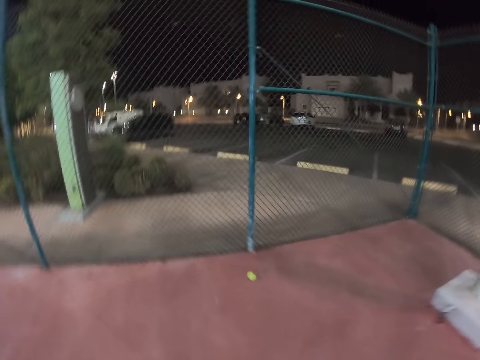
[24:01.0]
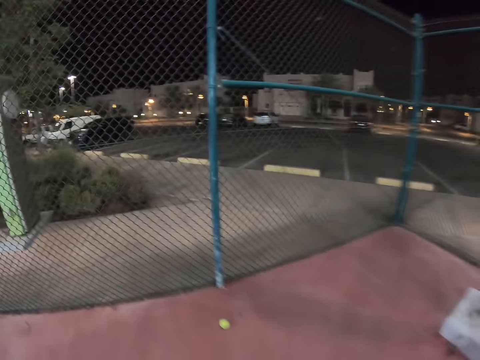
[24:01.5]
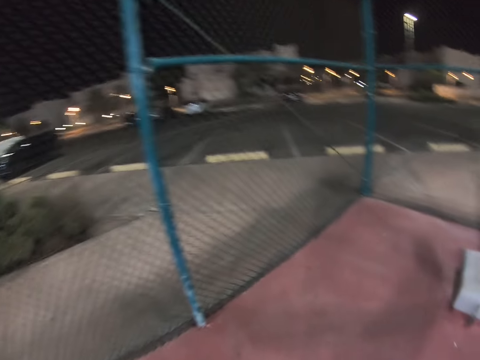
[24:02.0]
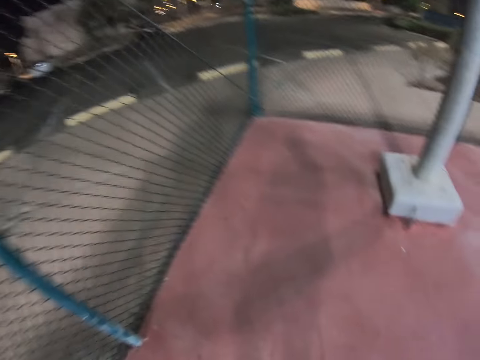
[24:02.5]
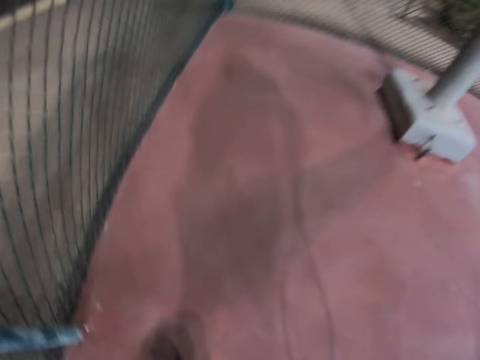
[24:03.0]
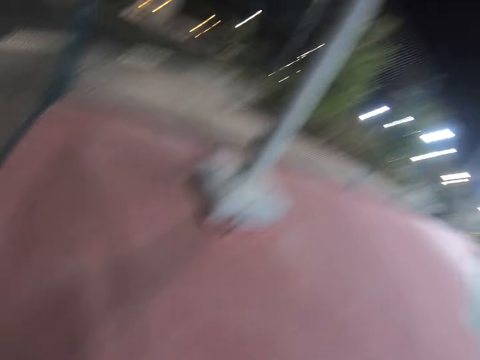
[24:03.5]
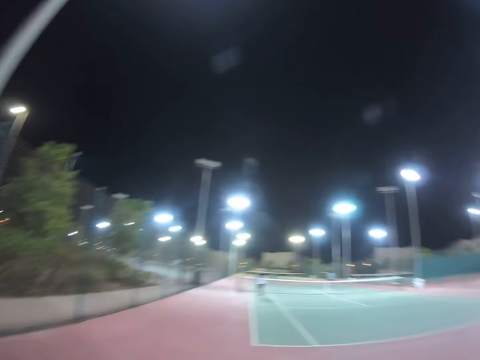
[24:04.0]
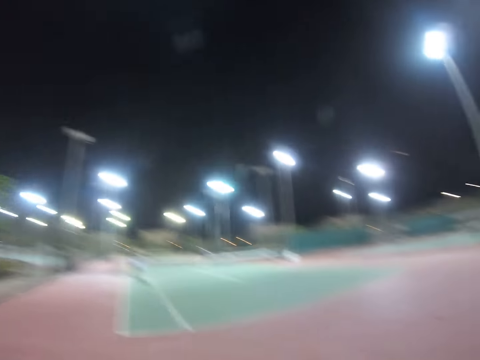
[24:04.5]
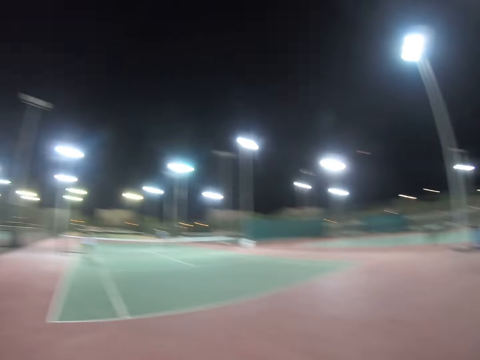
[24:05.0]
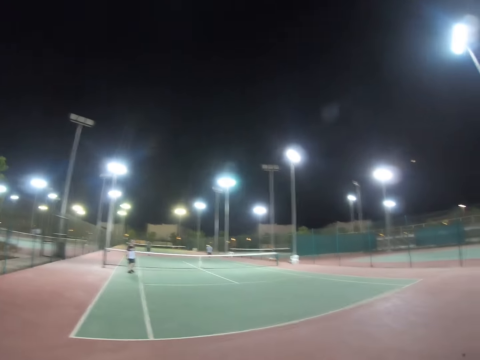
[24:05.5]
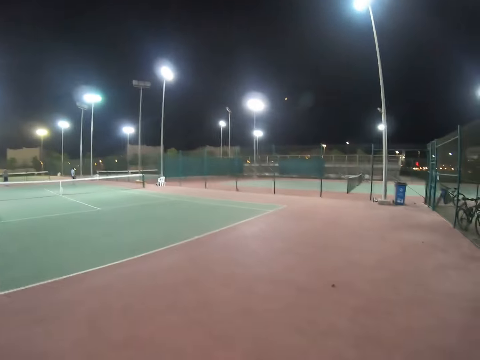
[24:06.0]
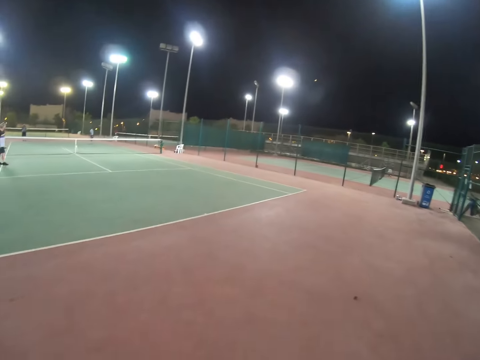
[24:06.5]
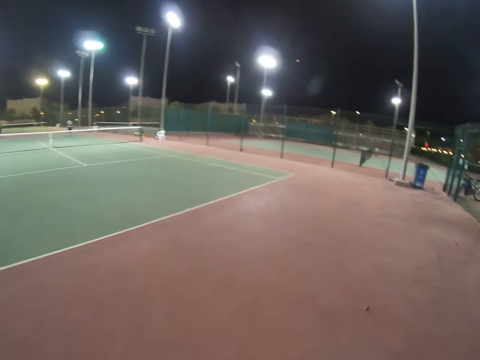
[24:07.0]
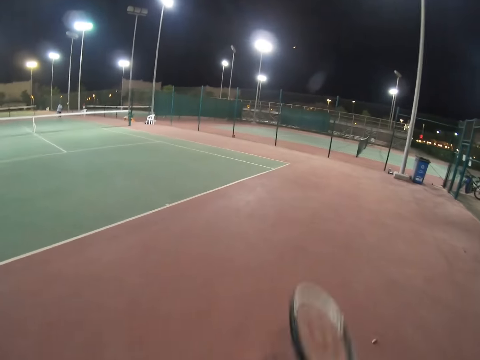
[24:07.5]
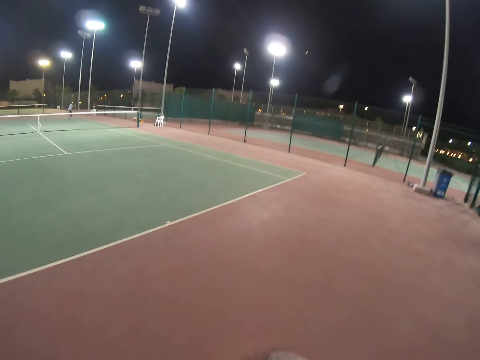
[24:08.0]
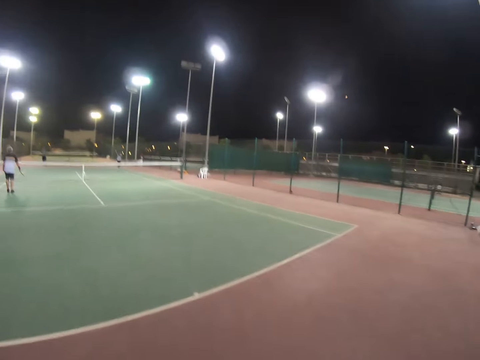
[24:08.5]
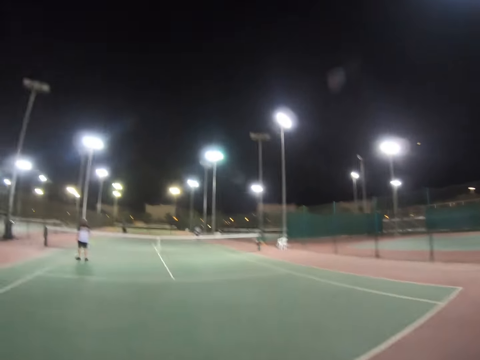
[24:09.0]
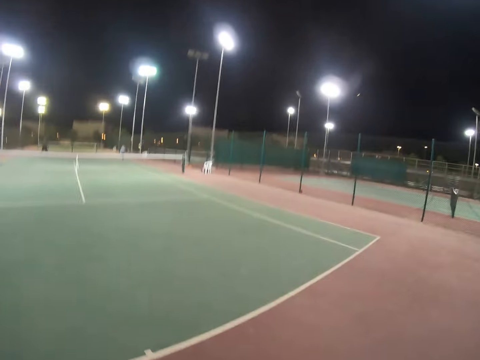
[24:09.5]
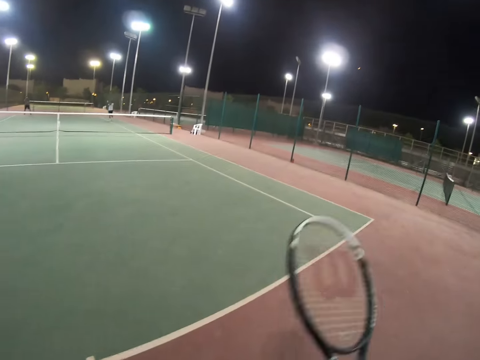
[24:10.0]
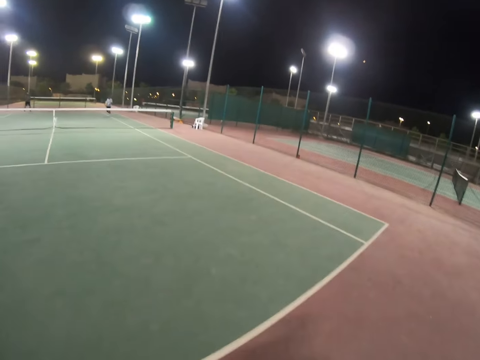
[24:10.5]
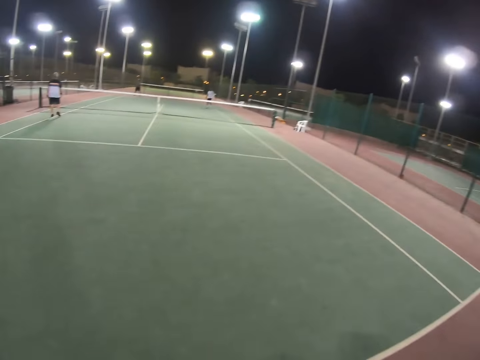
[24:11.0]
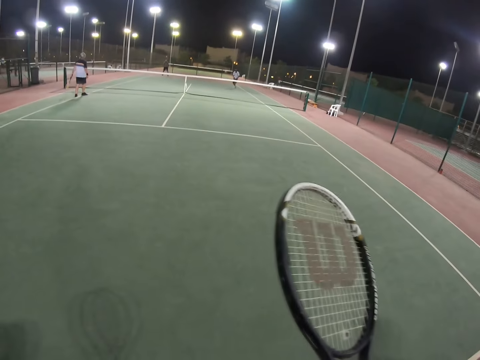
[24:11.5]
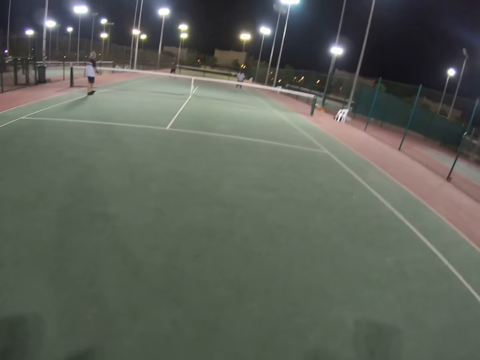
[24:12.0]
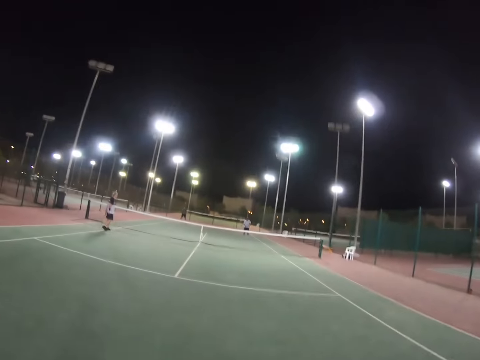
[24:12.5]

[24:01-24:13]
The camera wearer picks up the ball from the ground. They bounce the ball with the racket.

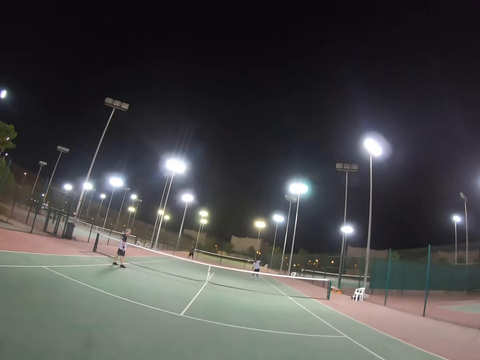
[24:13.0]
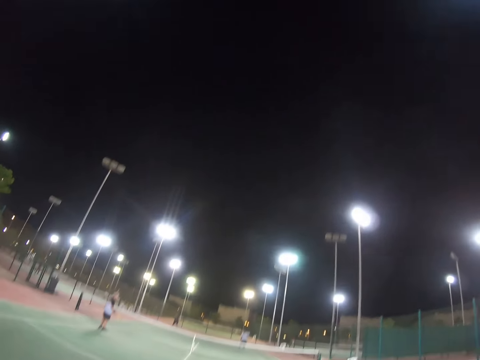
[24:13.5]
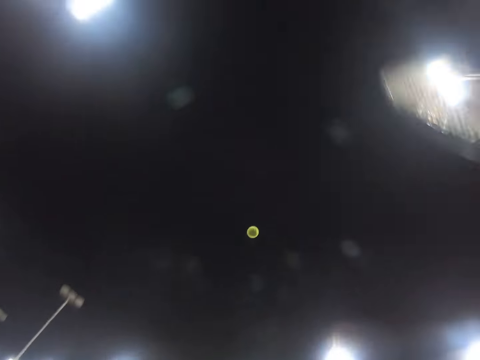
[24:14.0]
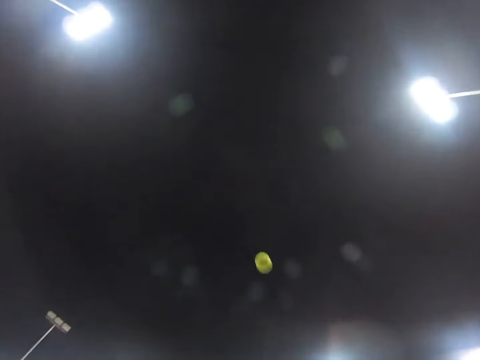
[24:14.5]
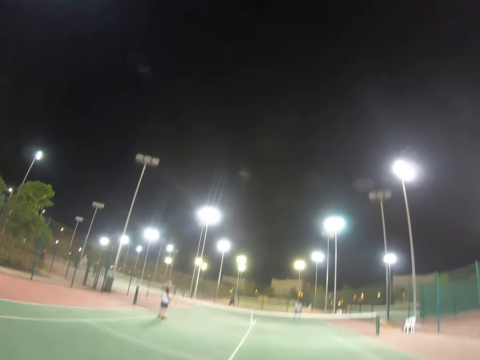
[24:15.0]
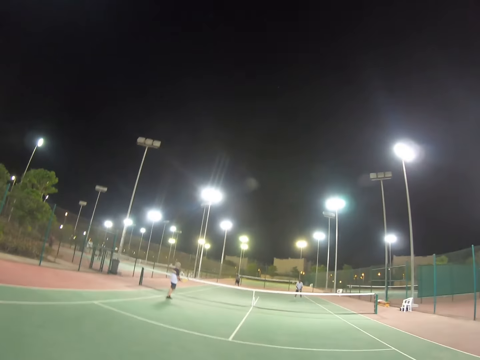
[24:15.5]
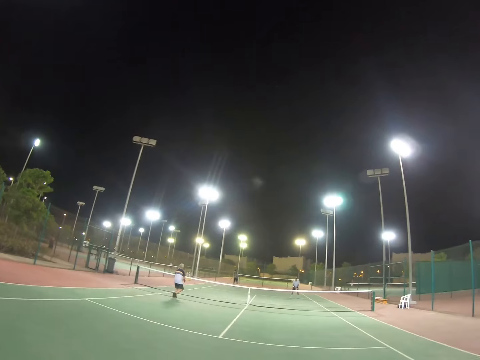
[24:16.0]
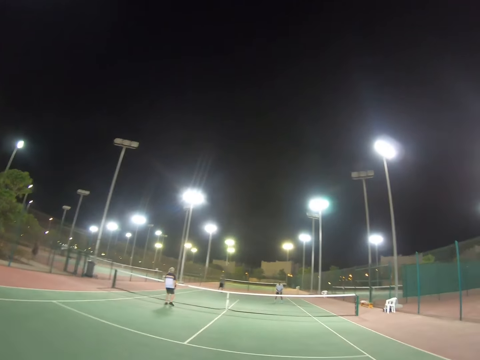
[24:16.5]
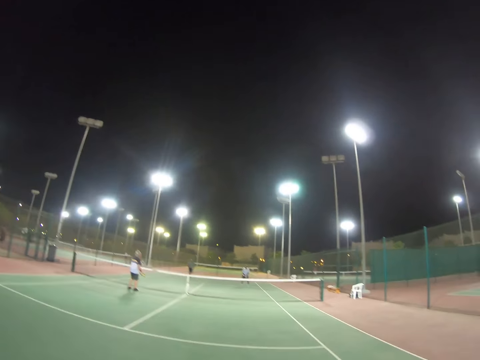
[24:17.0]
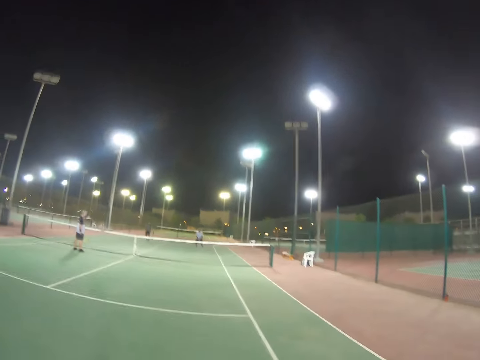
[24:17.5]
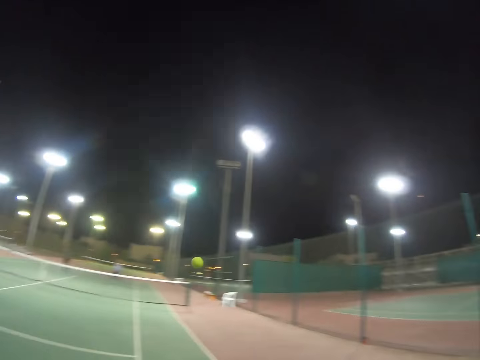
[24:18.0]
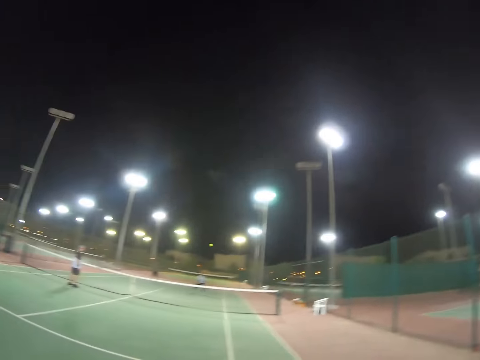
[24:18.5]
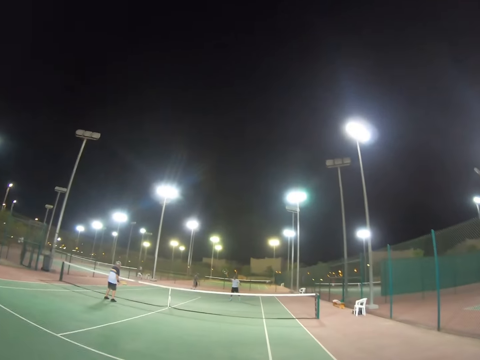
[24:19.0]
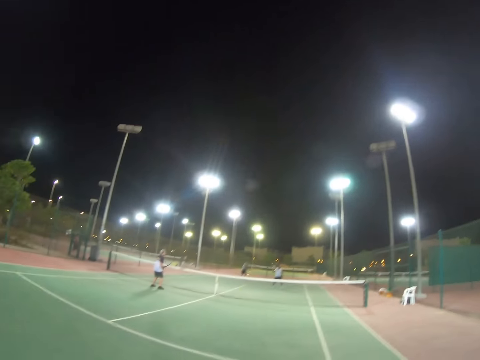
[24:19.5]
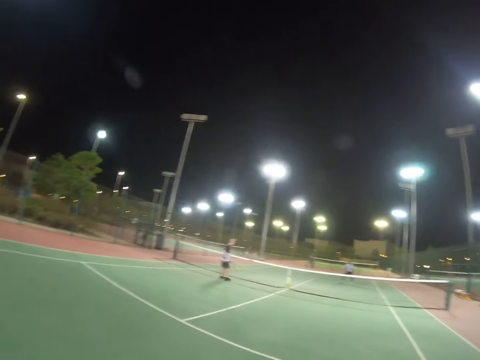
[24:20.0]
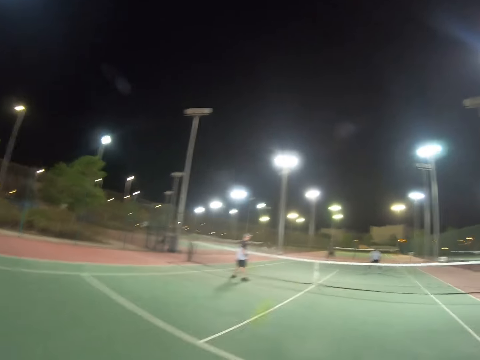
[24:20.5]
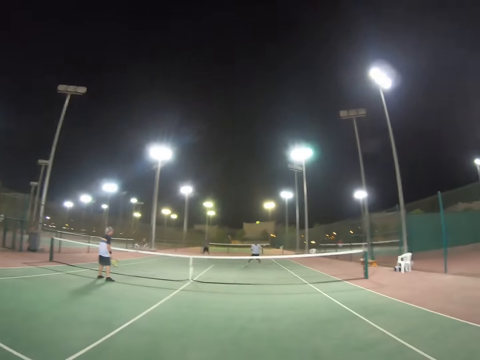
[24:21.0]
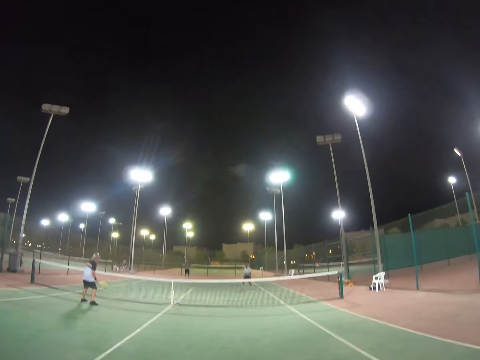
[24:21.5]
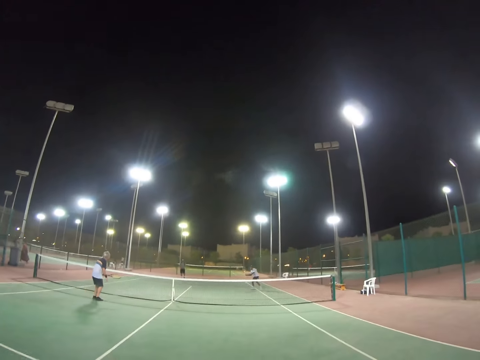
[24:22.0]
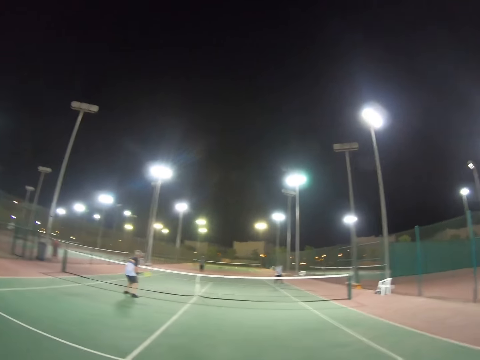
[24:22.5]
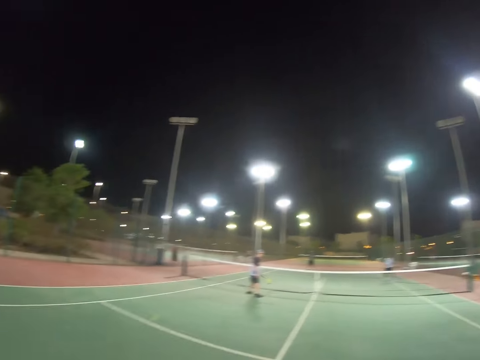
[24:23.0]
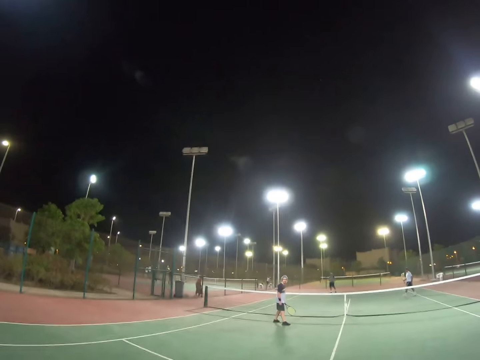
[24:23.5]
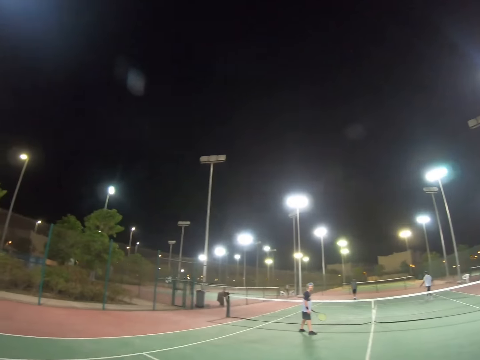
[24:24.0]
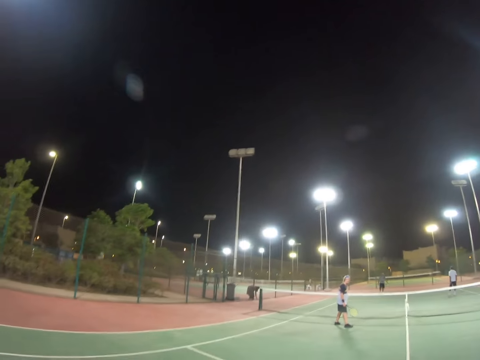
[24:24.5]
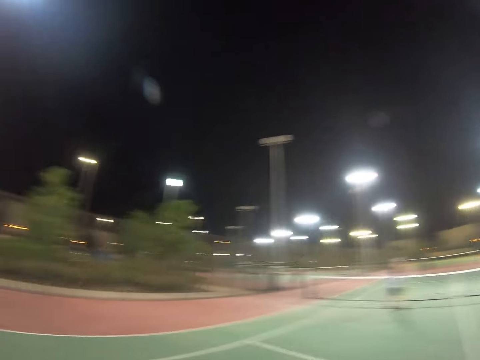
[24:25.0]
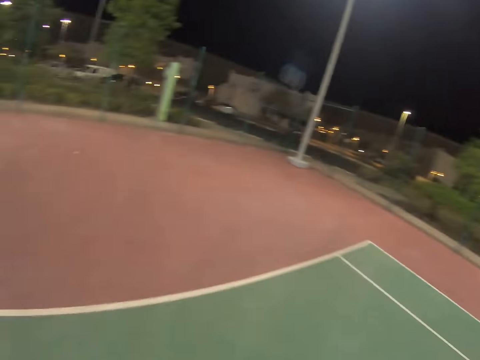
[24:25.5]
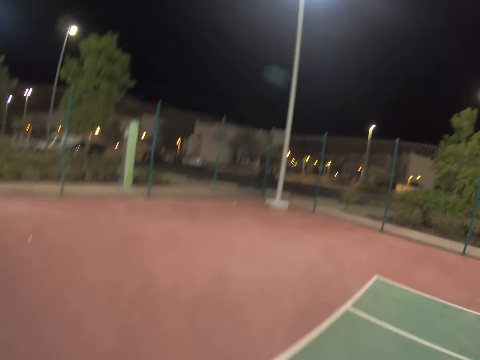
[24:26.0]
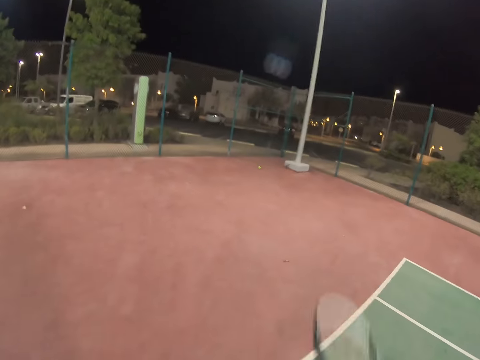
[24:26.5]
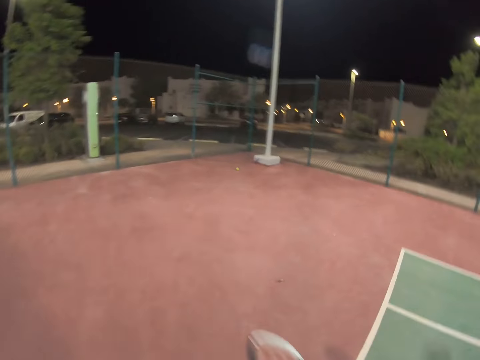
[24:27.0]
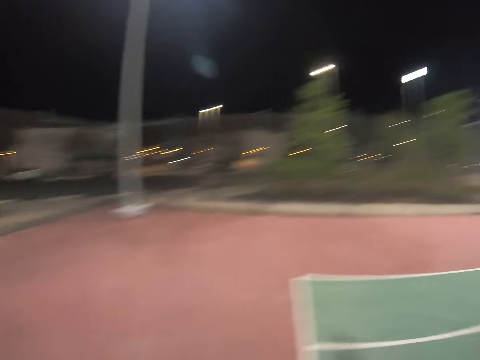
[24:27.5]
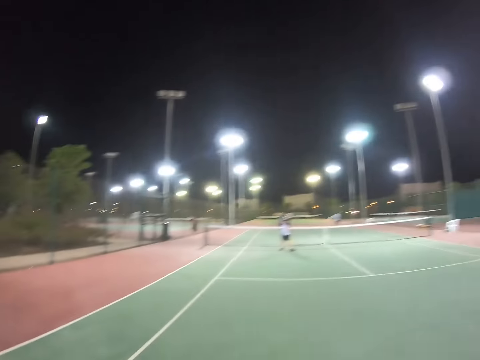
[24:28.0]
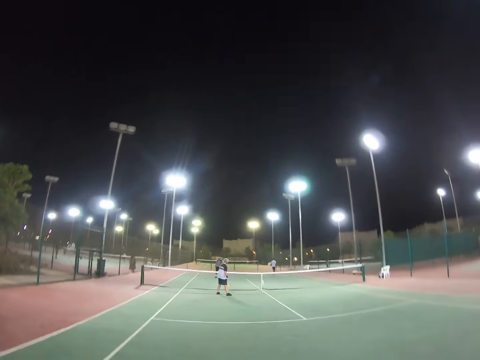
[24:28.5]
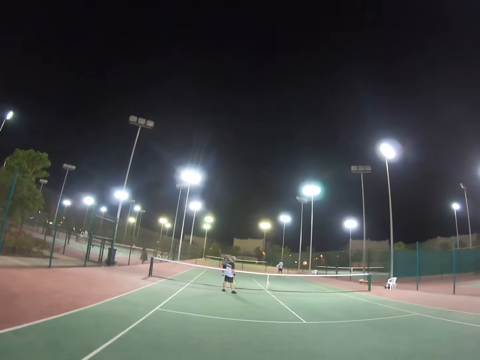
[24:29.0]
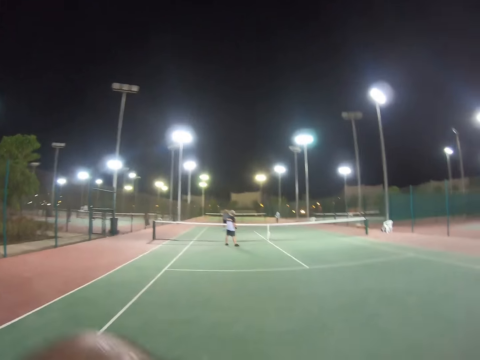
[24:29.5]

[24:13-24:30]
The camera wearer serves the ball. A man hits the ball. The camera wearer hits the ball. Another man hits the ball. The camera wearer hits the ball. The other man moves to the ball and hits the ball. The camera wearer bounces the ball with the racket.
